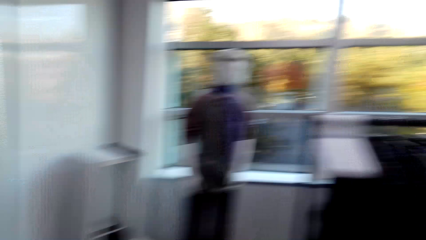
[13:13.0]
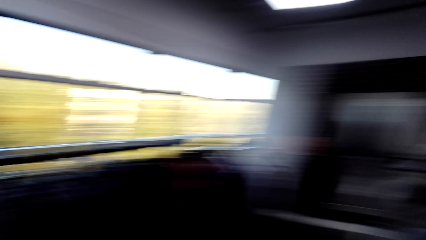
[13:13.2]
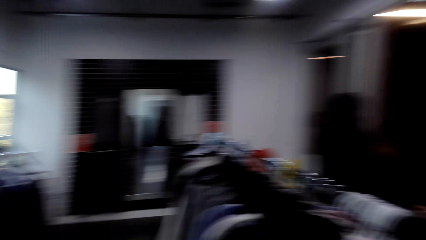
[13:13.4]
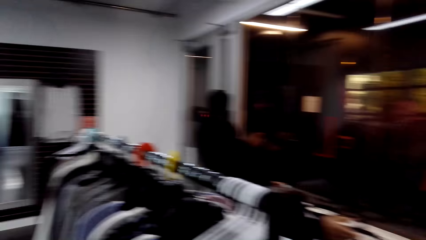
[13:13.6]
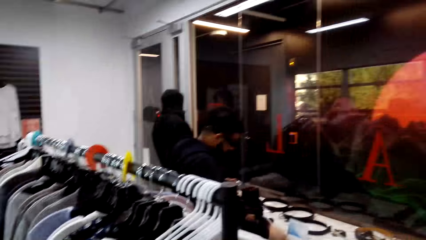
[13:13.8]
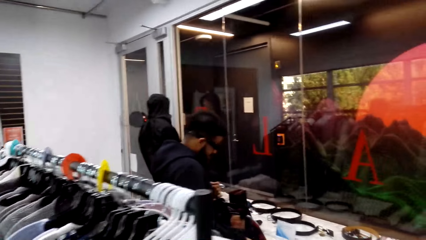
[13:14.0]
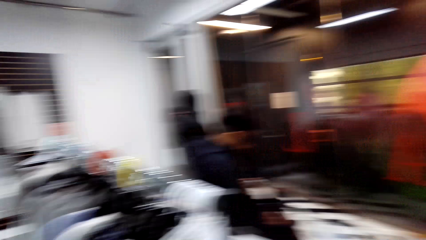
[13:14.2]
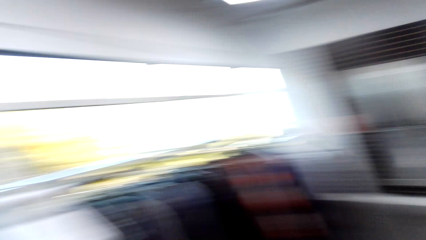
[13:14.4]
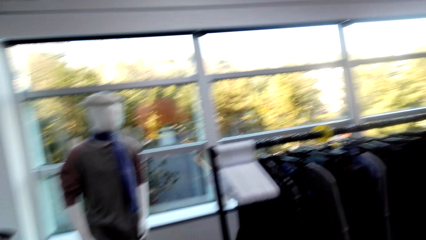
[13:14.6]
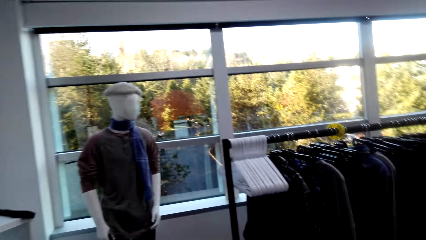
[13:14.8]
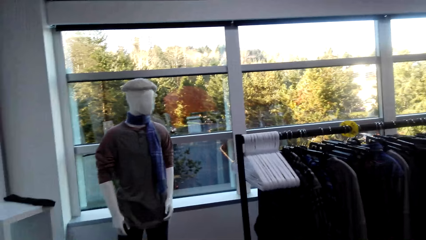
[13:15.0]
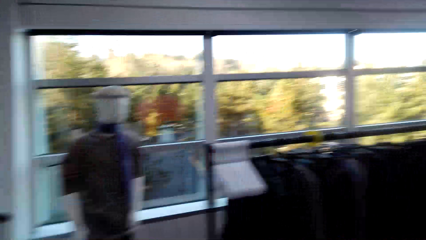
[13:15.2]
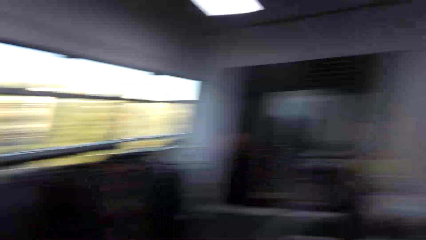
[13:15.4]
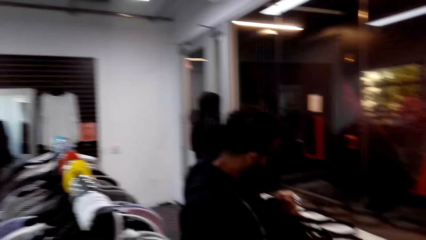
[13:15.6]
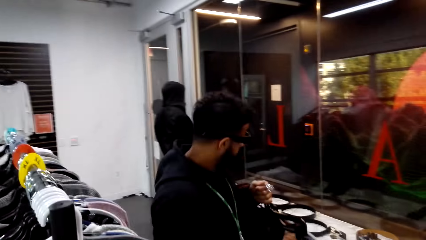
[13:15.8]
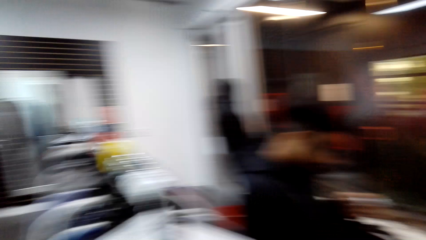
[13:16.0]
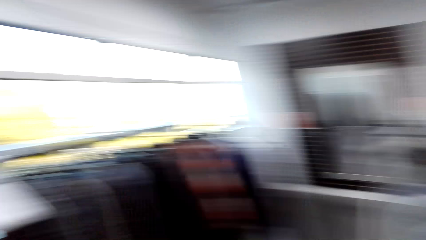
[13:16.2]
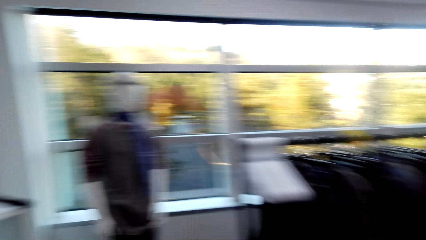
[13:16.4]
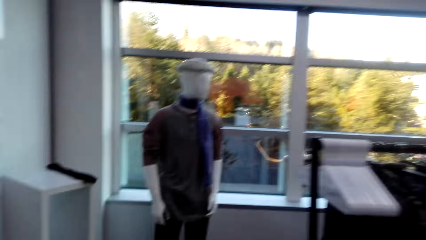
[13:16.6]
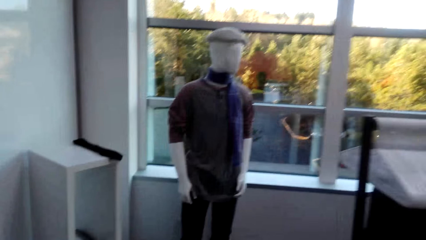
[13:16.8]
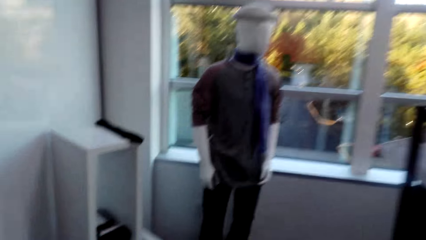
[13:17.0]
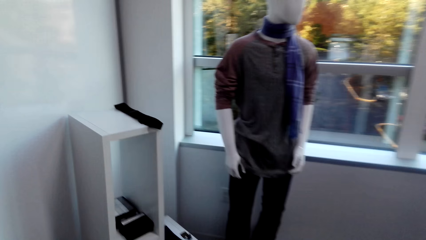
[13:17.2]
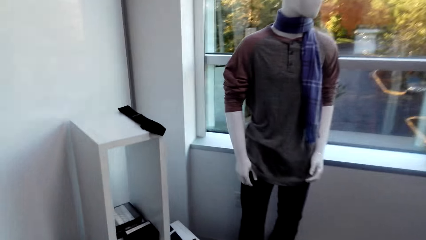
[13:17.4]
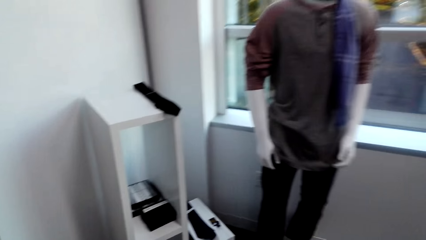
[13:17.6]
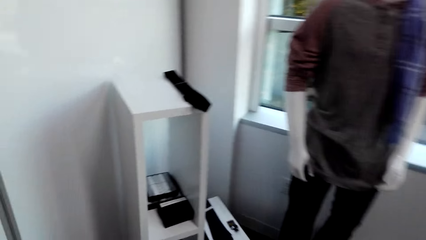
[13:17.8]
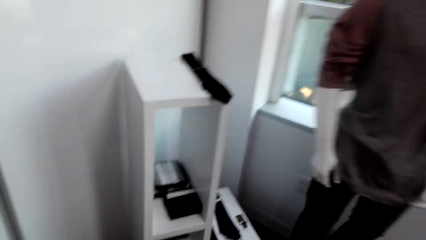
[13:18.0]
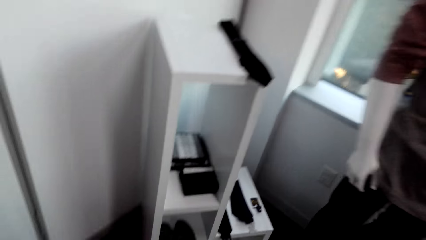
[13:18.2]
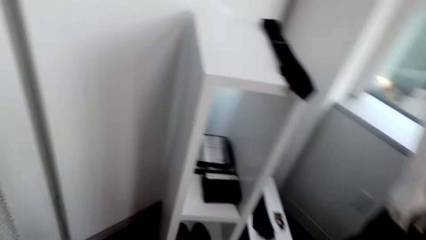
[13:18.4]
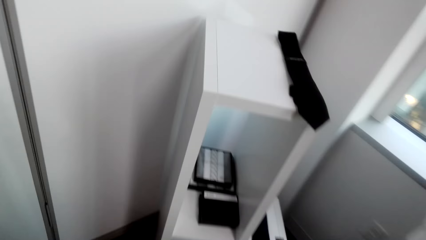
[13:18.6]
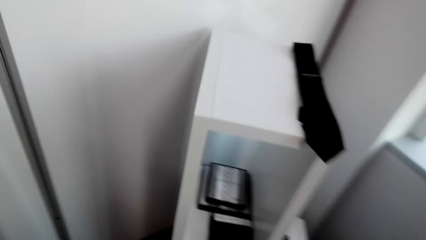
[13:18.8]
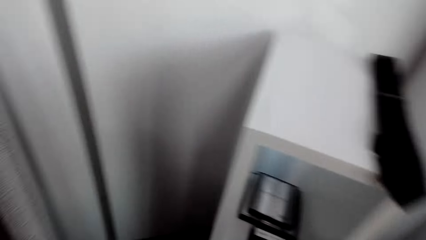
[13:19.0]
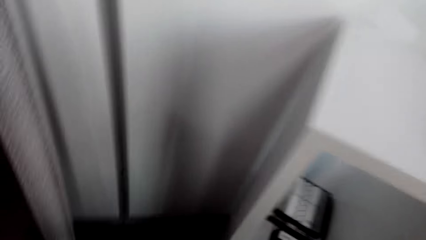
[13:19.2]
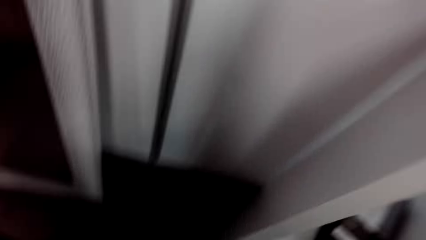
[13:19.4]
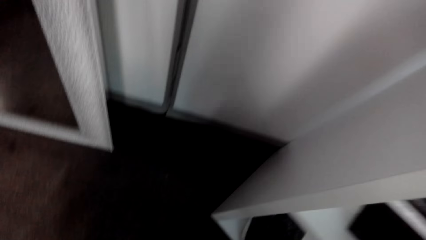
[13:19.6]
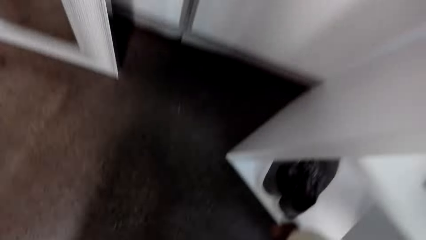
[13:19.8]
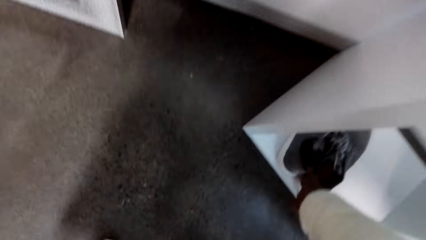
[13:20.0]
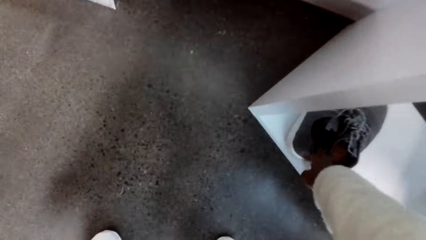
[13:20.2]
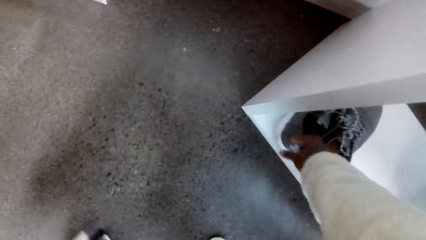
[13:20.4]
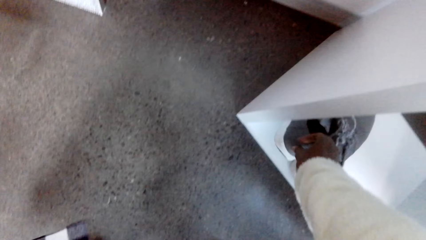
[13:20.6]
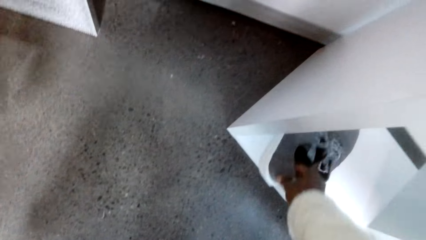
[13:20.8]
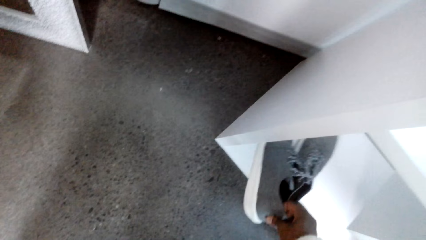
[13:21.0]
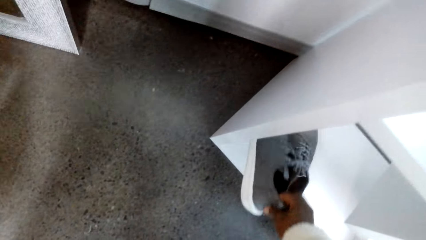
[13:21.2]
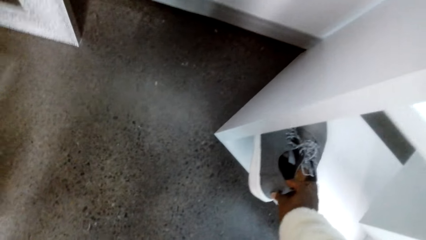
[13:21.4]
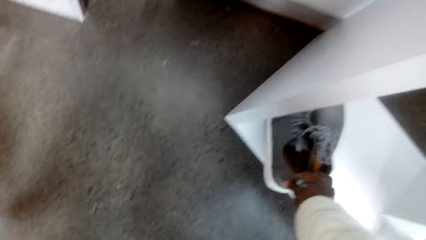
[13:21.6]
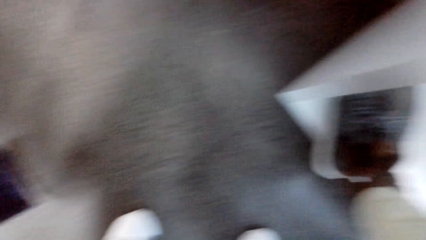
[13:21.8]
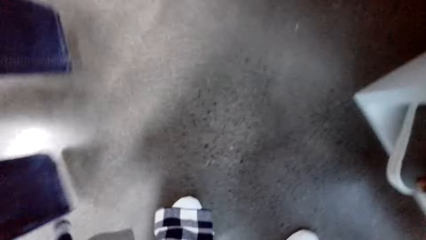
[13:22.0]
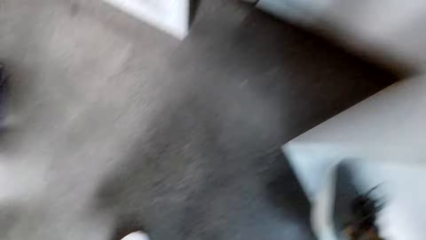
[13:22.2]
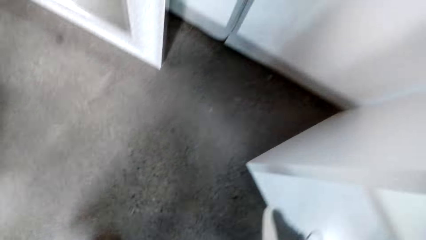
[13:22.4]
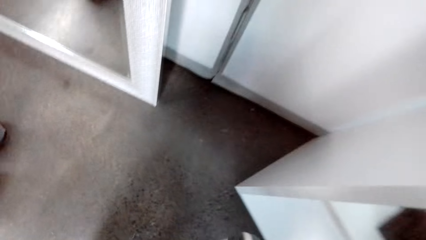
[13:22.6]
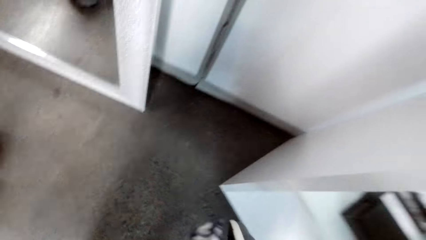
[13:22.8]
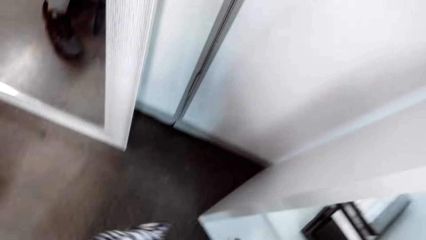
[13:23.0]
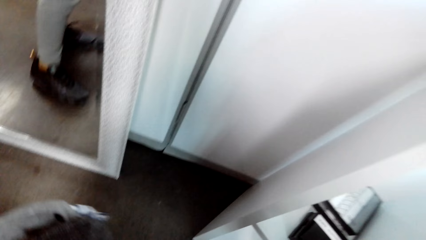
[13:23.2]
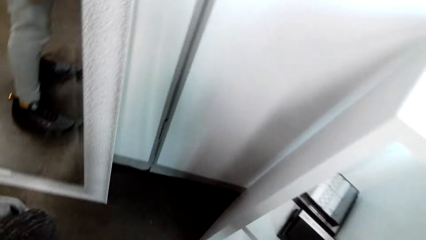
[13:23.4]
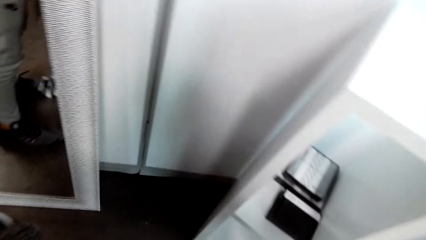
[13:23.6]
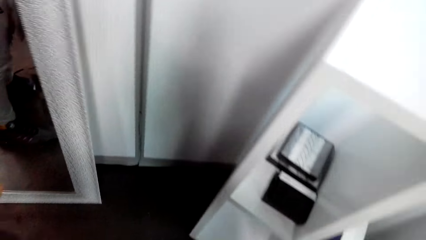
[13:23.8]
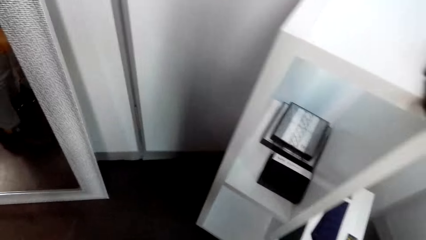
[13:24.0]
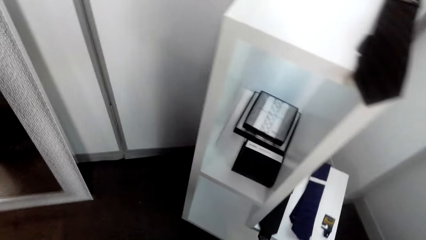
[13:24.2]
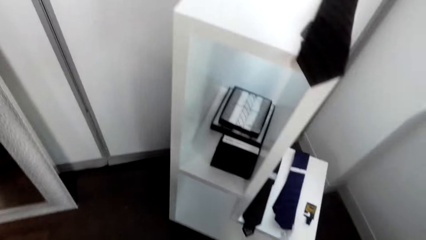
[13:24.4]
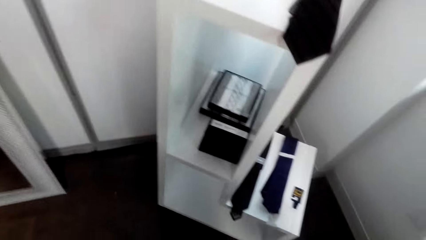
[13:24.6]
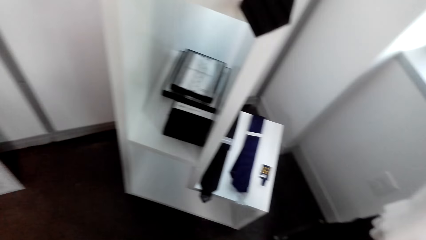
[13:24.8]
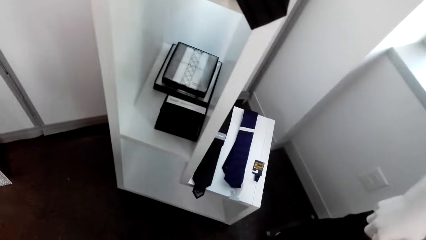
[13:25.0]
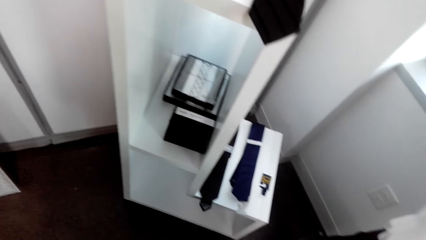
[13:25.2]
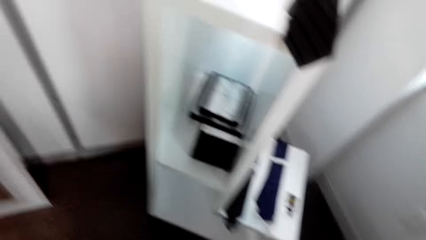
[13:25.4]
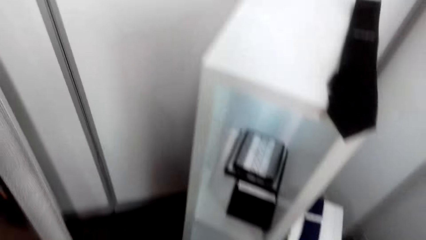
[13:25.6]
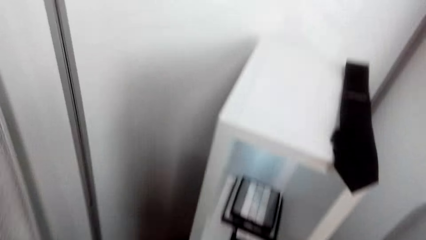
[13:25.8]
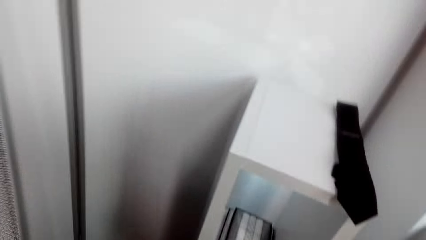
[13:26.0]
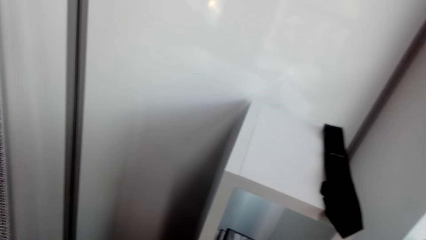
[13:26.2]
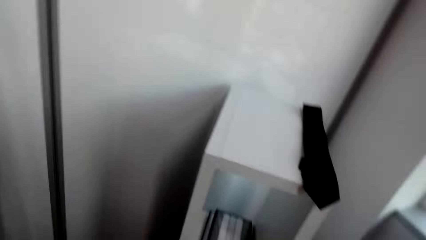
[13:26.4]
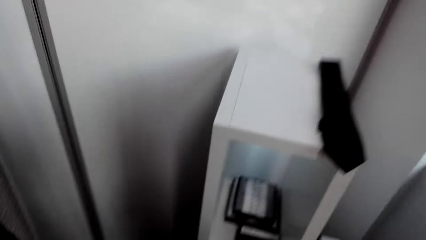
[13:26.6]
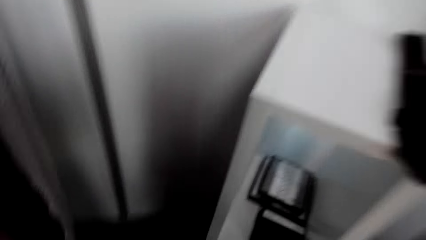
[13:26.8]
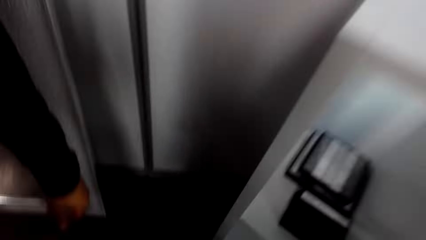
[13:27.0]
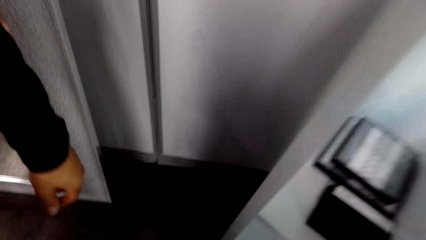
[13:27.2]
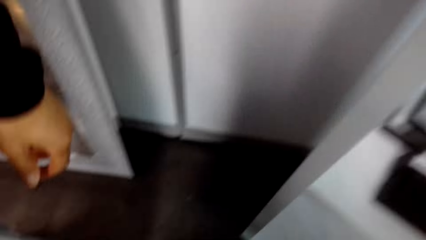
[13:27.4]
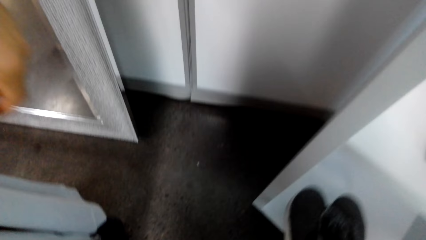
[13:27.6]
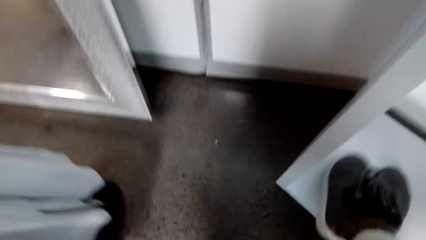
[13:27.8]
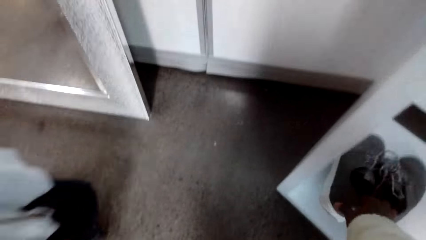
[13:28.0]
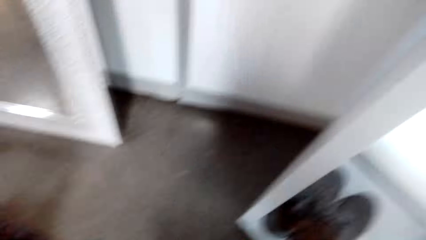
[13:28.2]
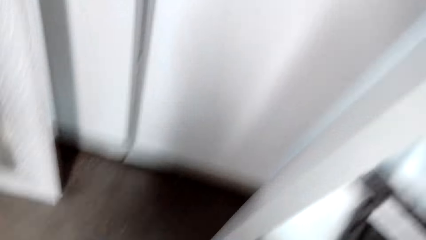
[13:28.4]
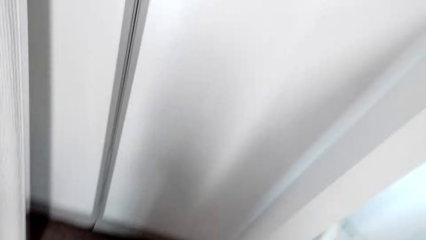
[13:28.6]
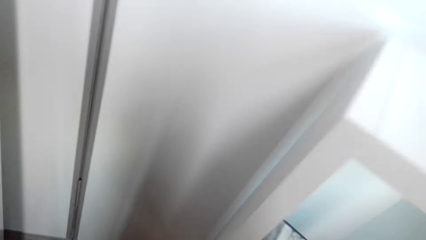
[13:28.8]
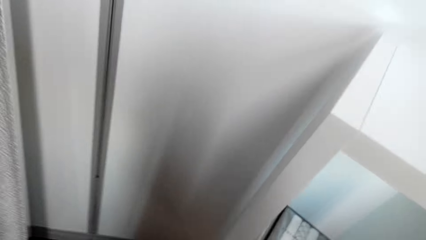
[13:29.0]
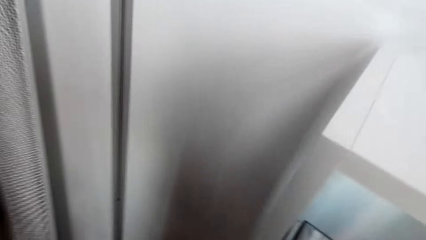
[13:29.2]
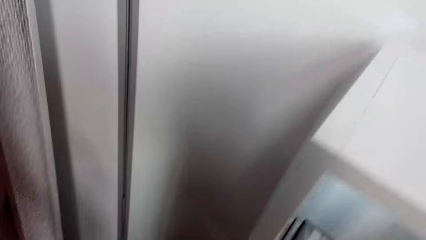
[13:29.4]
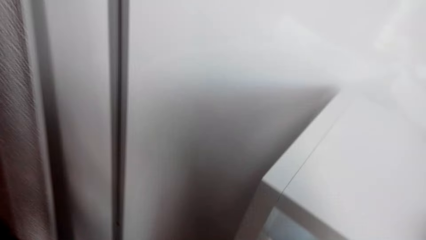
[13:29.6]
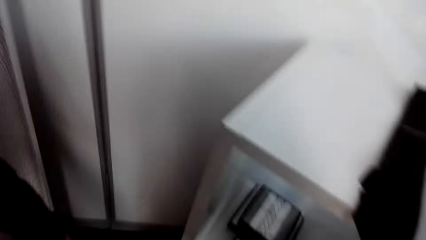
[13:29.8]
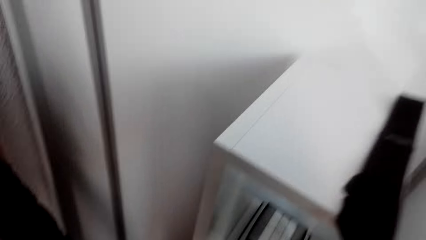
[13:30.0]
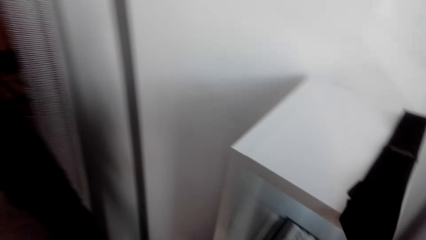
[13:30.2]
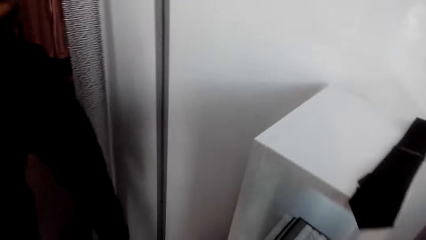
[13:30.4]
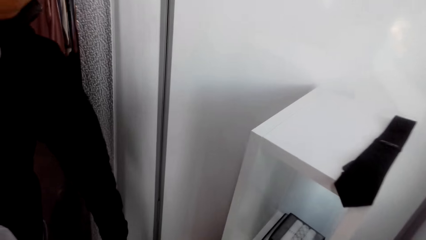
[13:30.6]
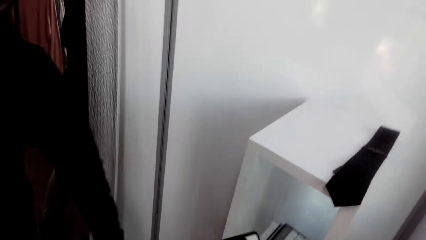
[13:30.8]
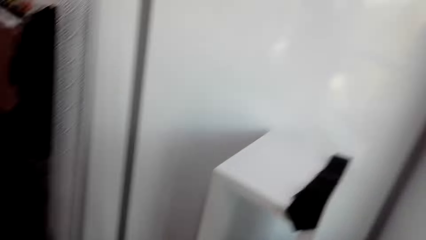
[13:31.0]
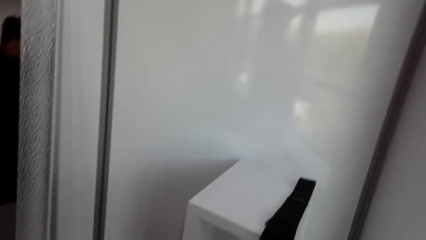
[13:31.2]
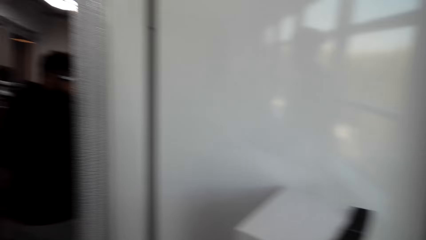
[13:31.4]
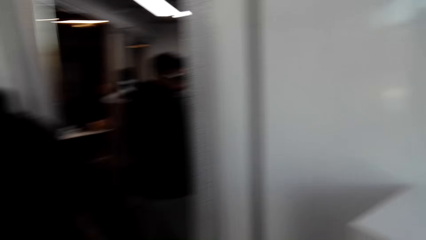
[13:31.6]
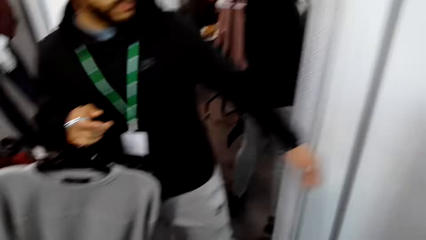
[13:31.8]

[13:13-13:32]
The camera wearer walks around the shop. They converse with a man. They walk around the shop with the man. They pick up a pair of shoes from the stand. They look around the shop. They place the pair of shoes in the stand. They look around the shop.
